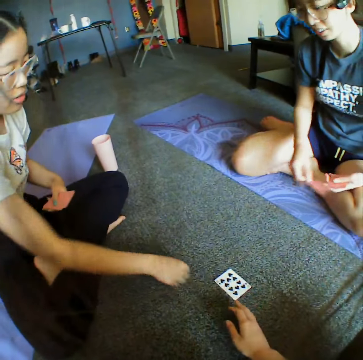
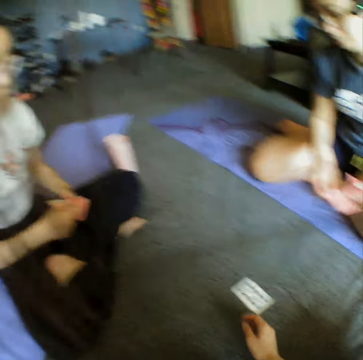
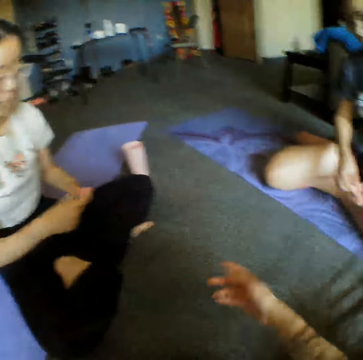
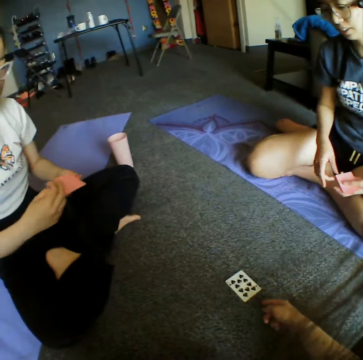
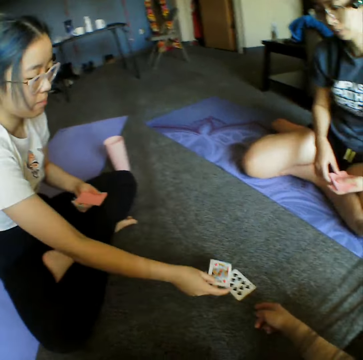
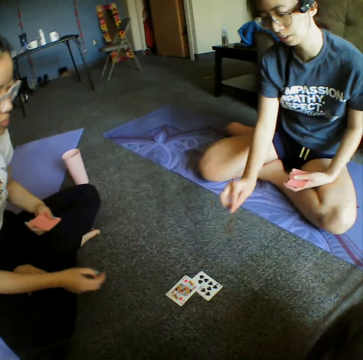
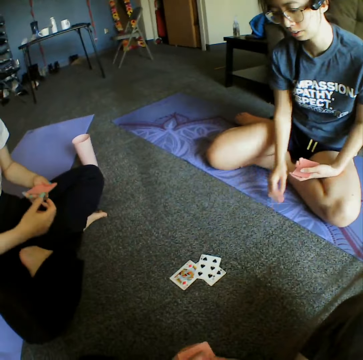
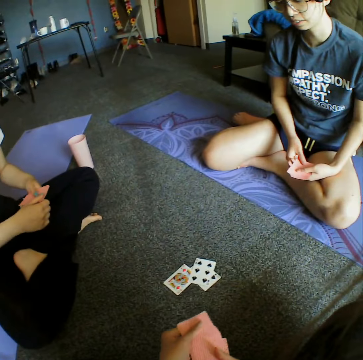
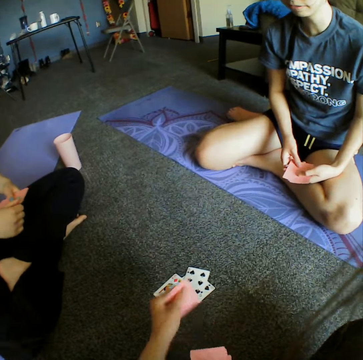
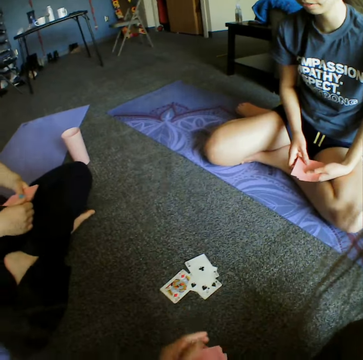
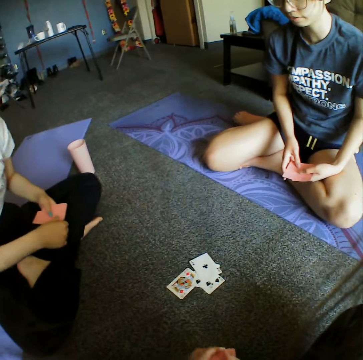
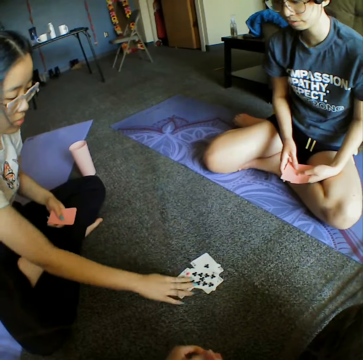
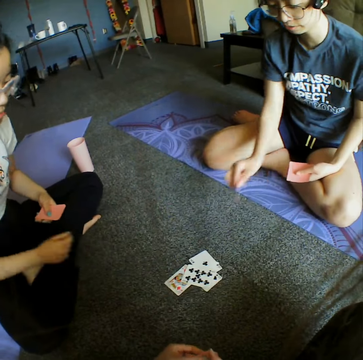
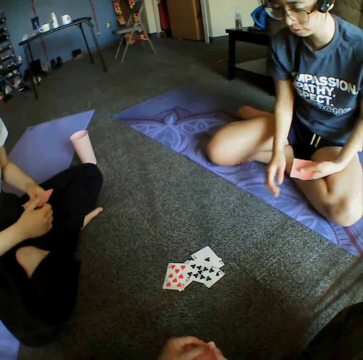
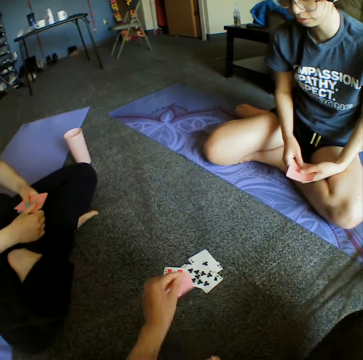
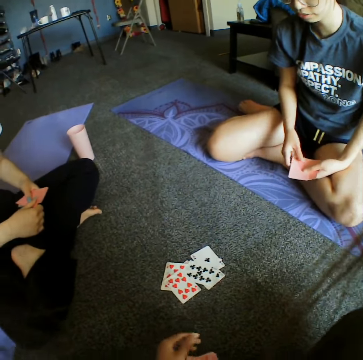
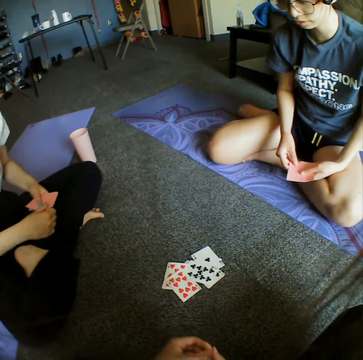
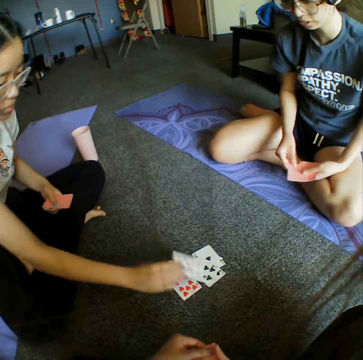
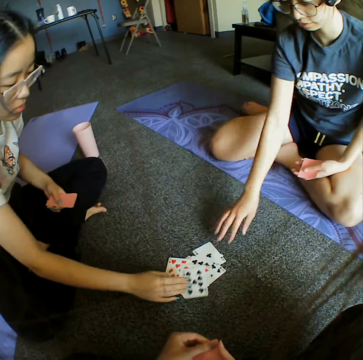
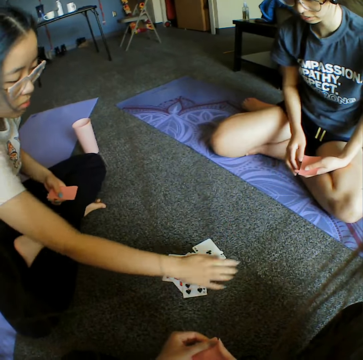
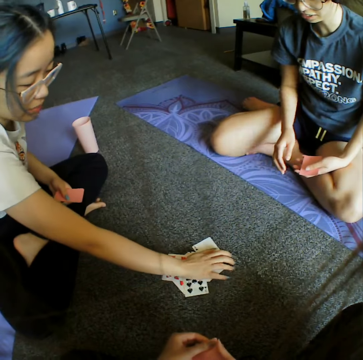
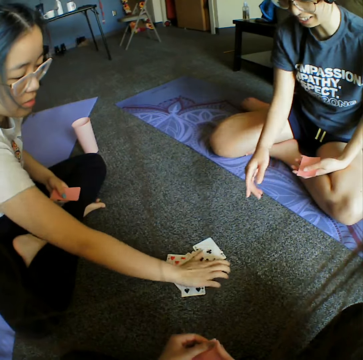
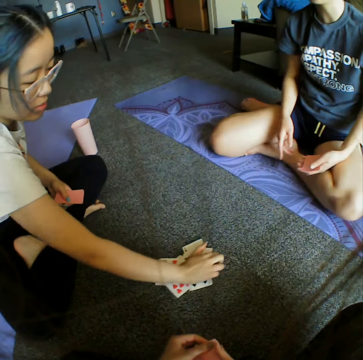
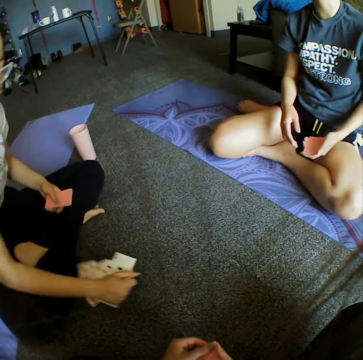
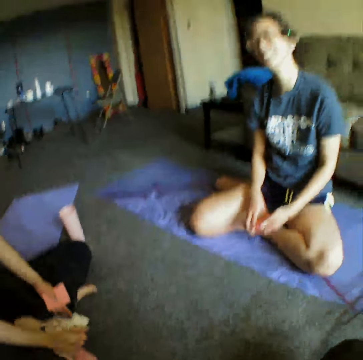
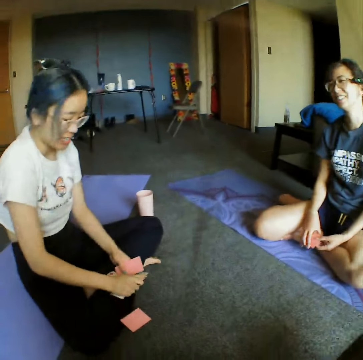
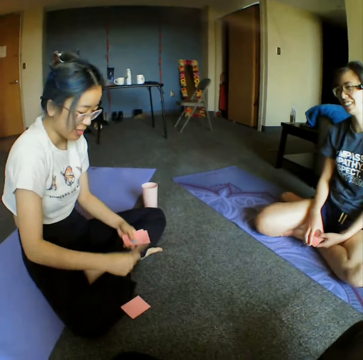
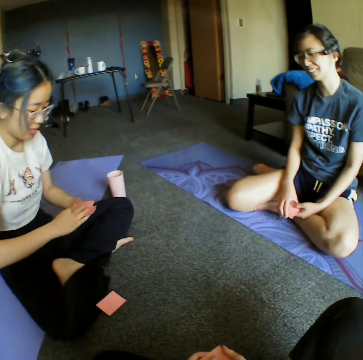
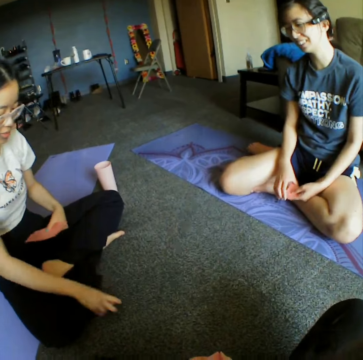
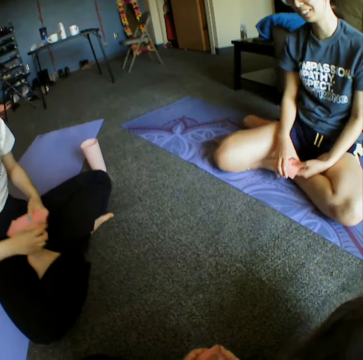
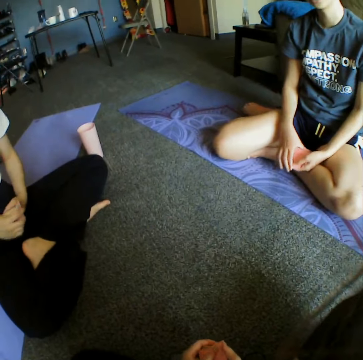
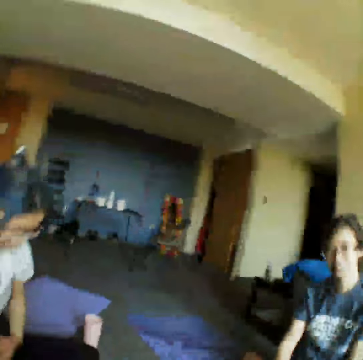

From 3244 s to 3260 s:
A woman takes back the card and places down the card. Another woman places down the card. The camera wearer places down the card. The first woman places down the card. The other woman places down the card. The camera wearer places down the card. The first woman places down the card. The other woman places down the card. The first woman takes all the cards. The other woman takes the cards.

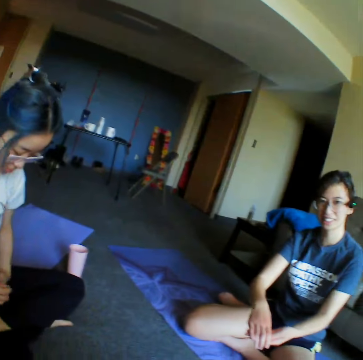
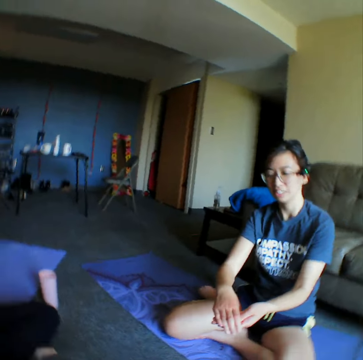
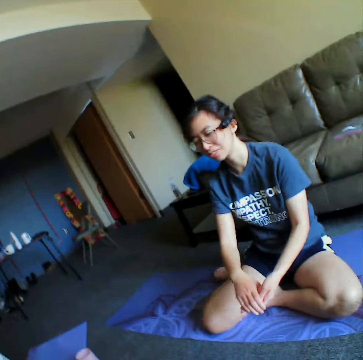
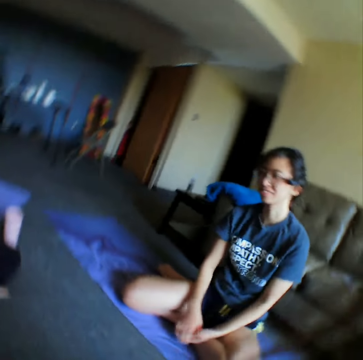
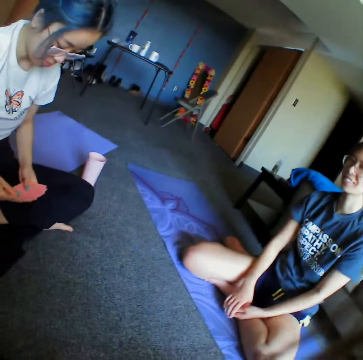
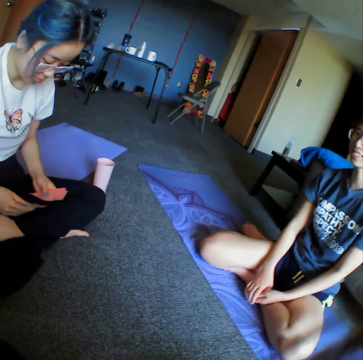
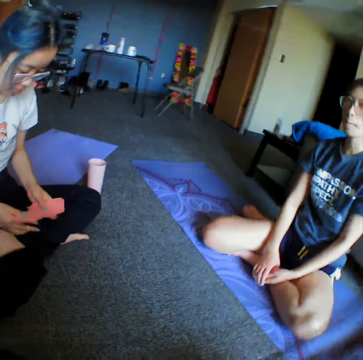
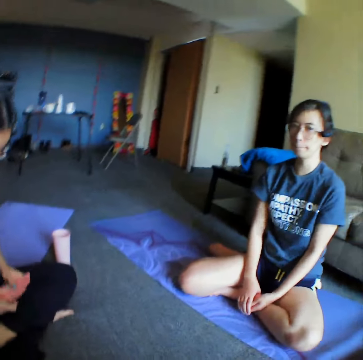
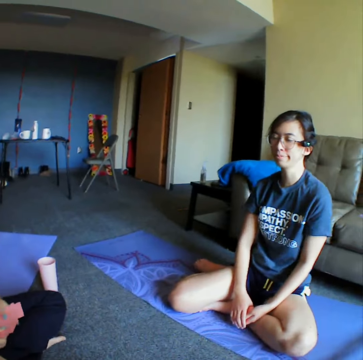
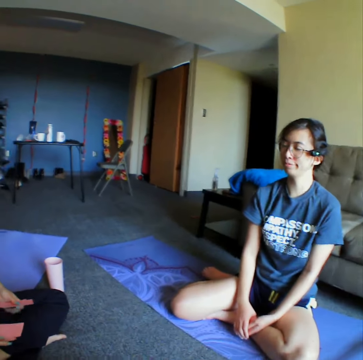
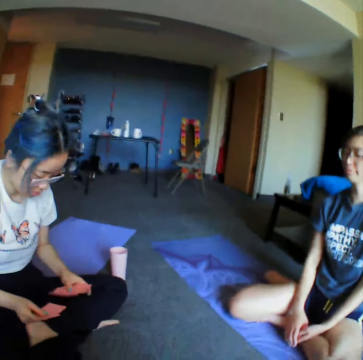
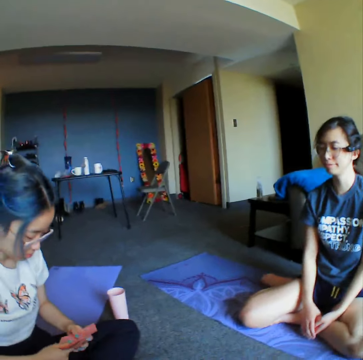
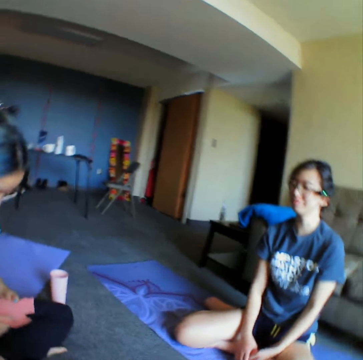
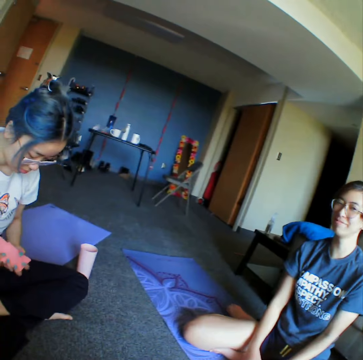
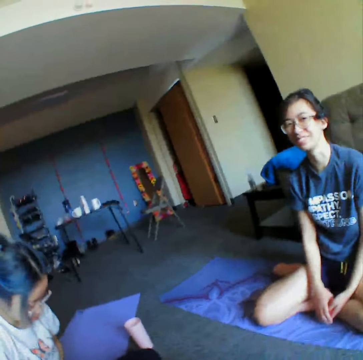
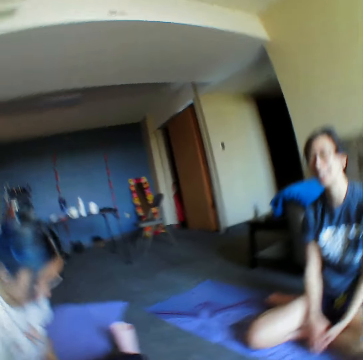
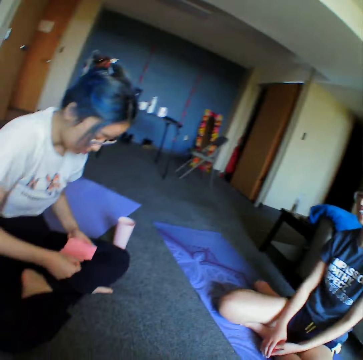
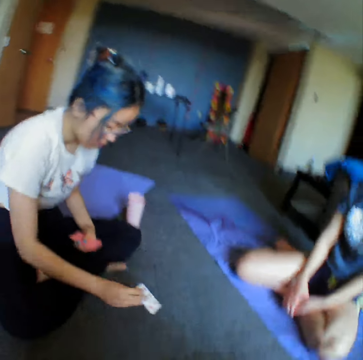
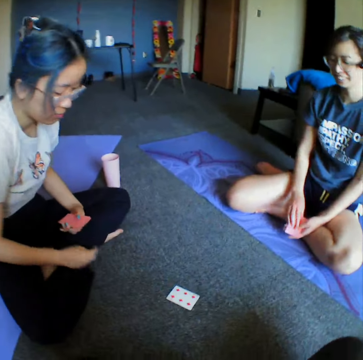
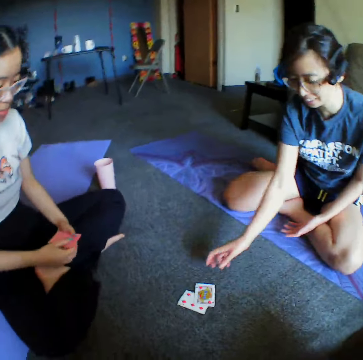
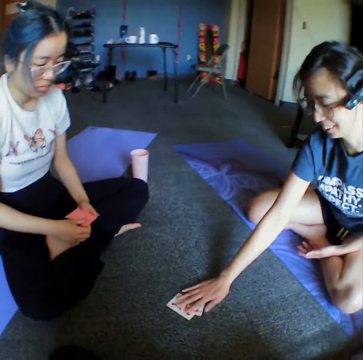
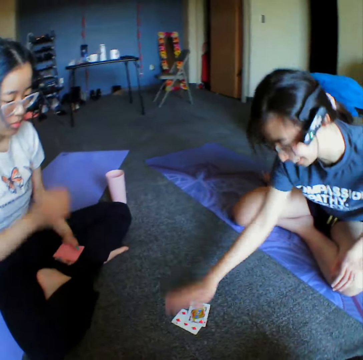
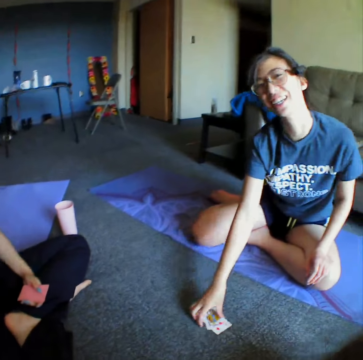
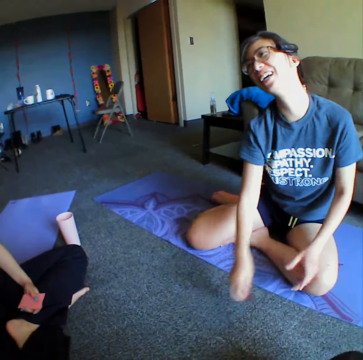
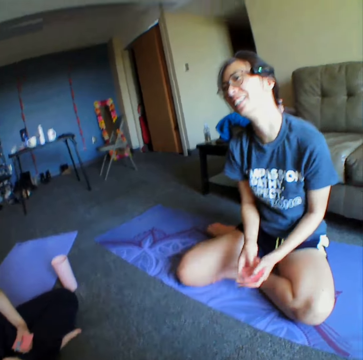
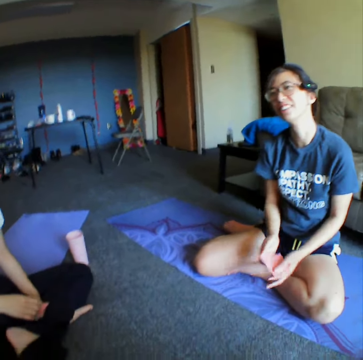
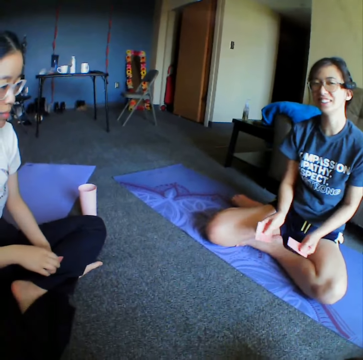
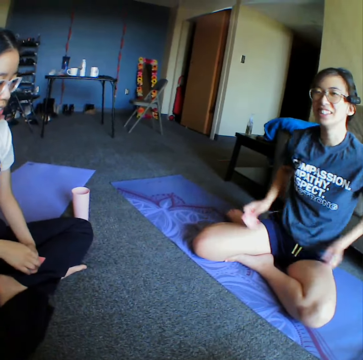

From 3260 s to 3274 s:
The camera wearer reshuffles the cards. A woman places down the card. Another woman places down the card, taps the cards, takes the cards, and reshuffles the cards.

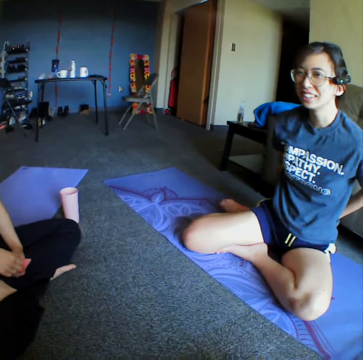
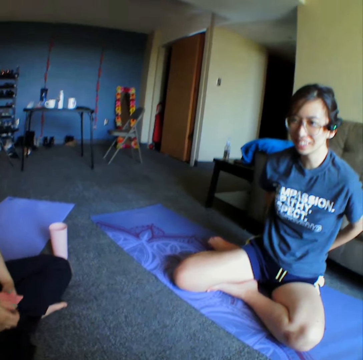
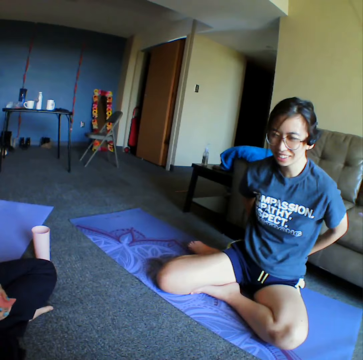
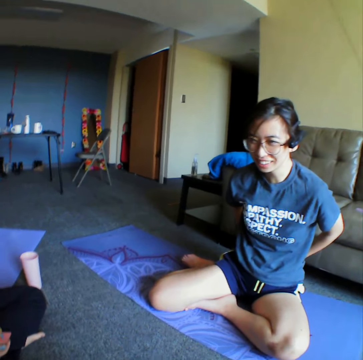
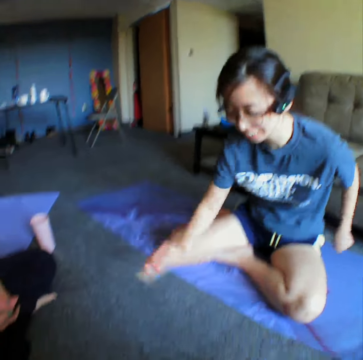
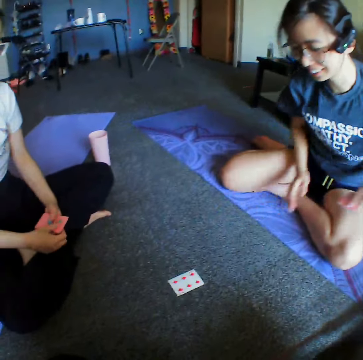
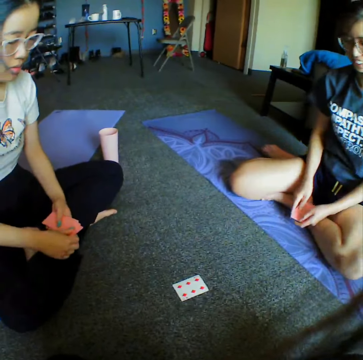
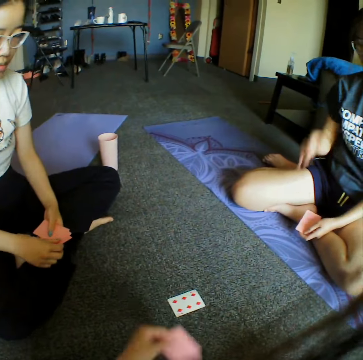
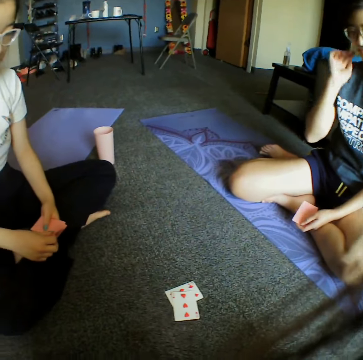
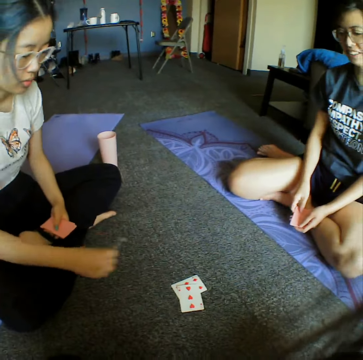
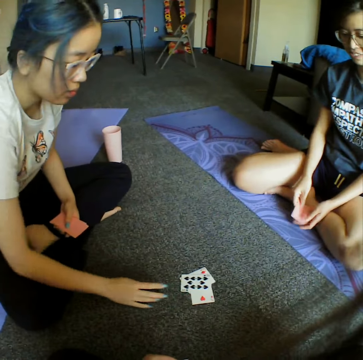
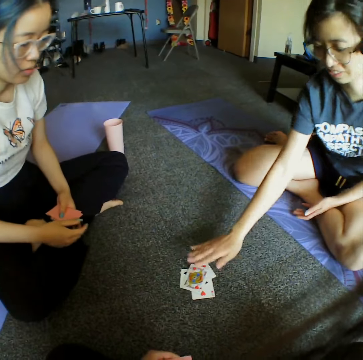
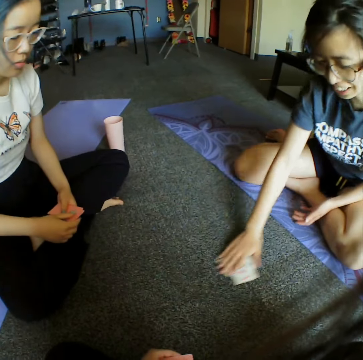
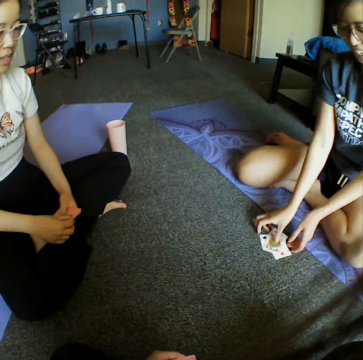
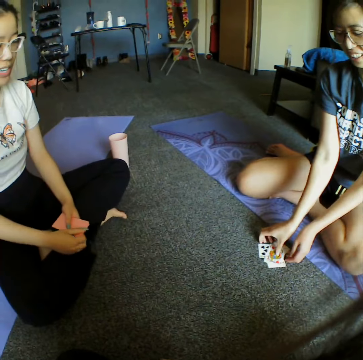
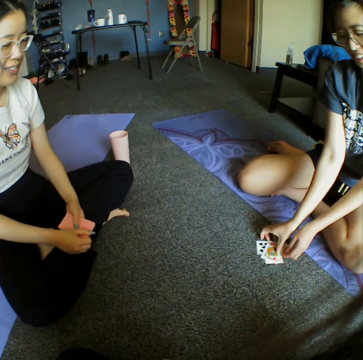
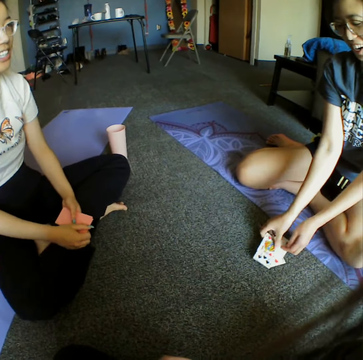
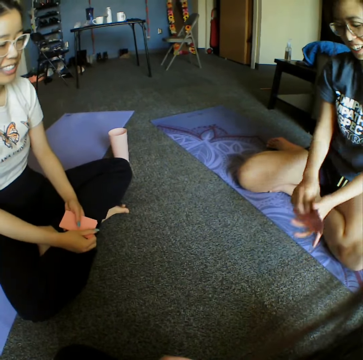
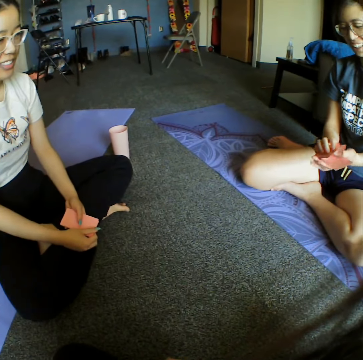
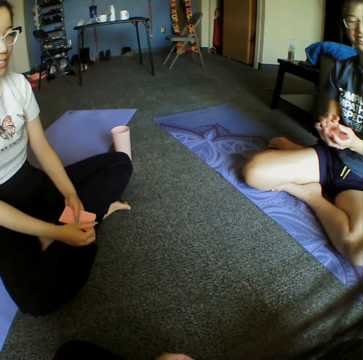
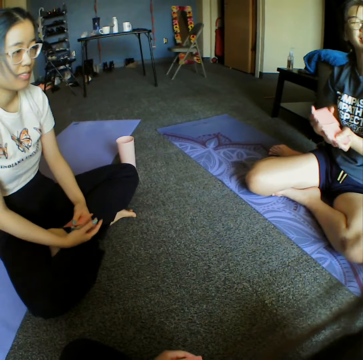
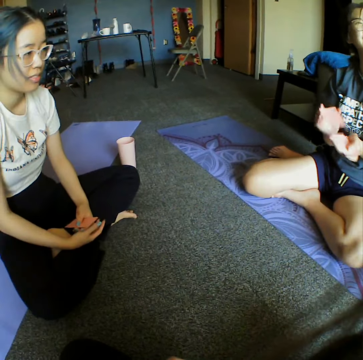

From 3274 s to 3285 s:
A woman hides the cards and places down the card. The camera wearer places down the card. Another woman places down the card. The first woman places down the card, takes the cards, arranges the cards, and reshuffles the cards.
